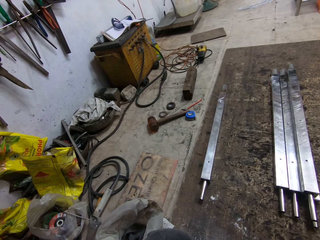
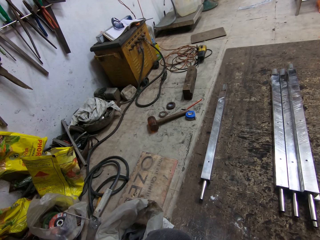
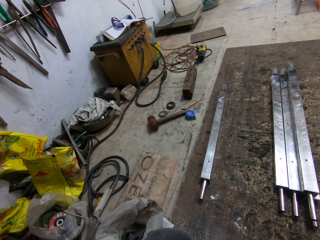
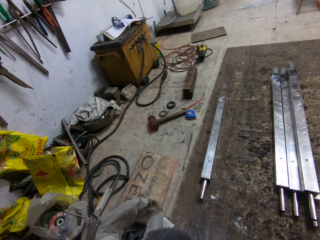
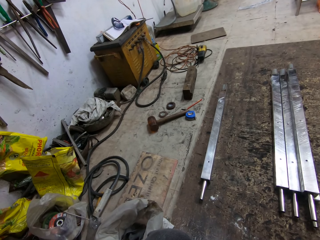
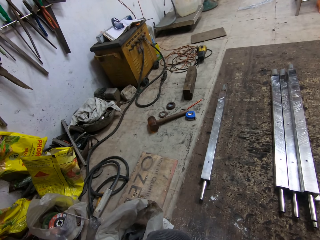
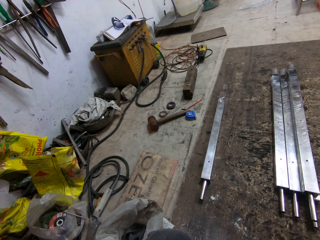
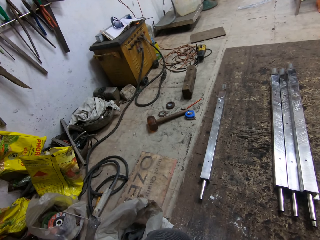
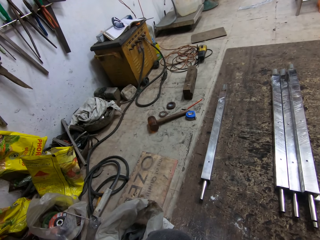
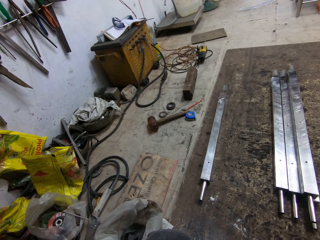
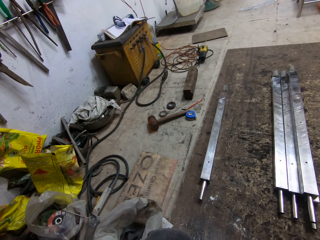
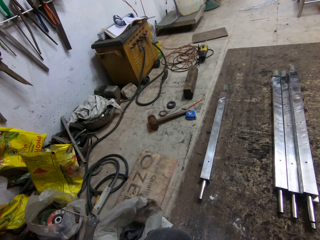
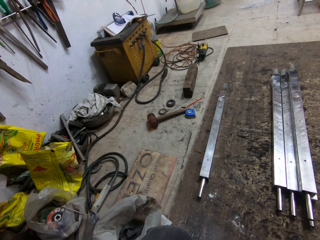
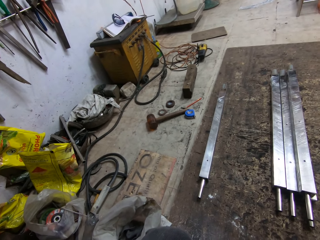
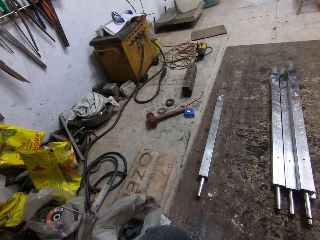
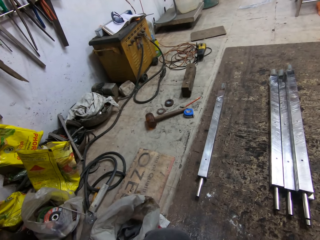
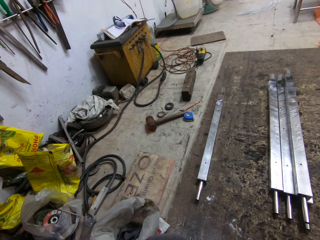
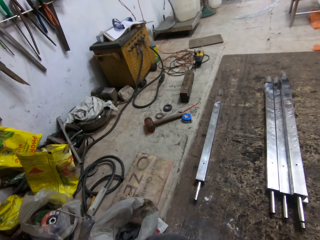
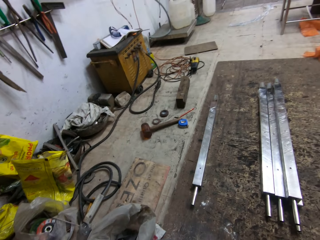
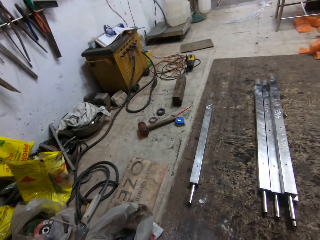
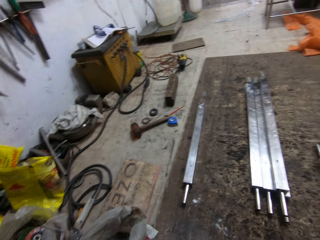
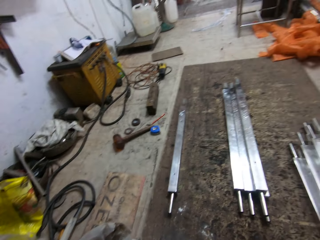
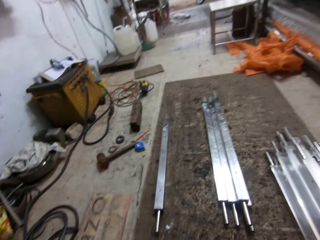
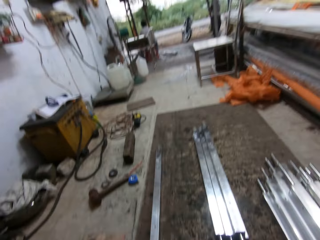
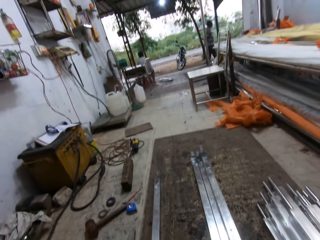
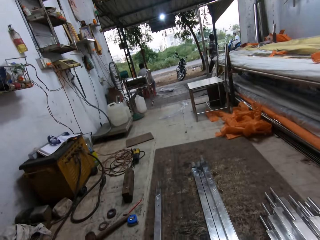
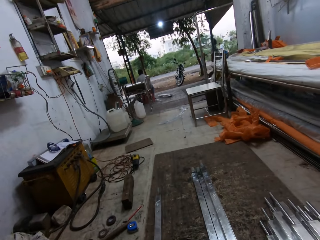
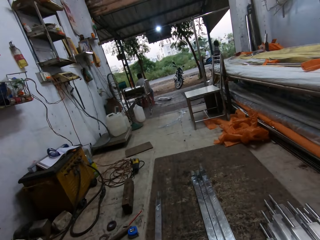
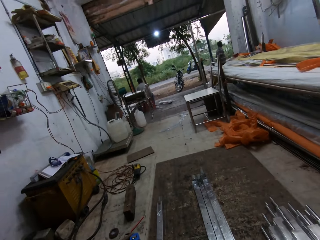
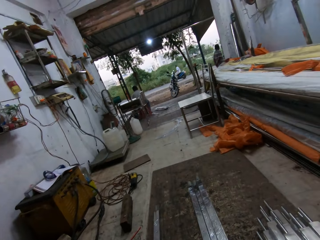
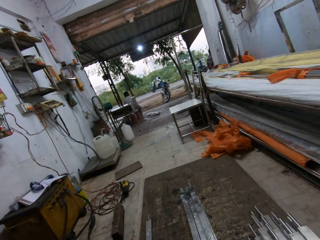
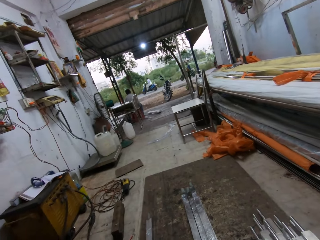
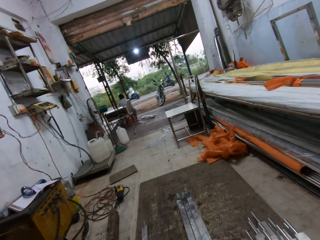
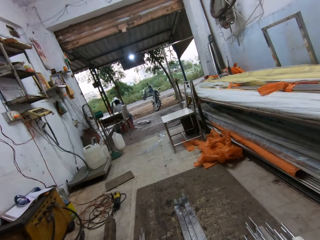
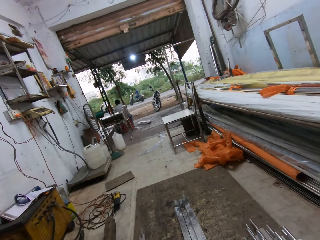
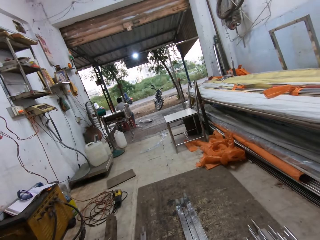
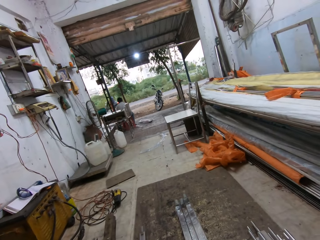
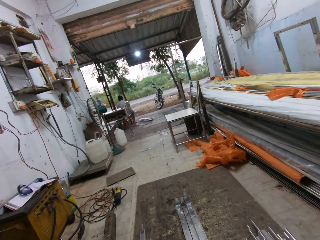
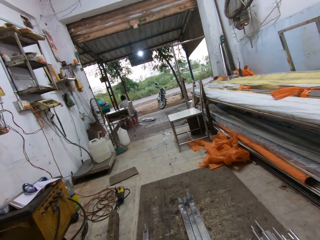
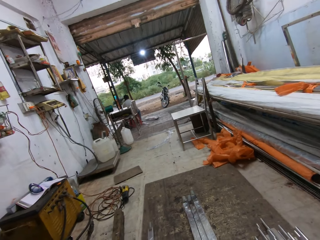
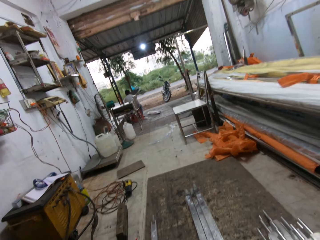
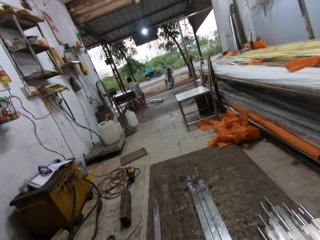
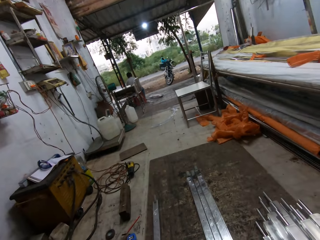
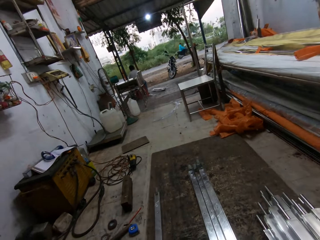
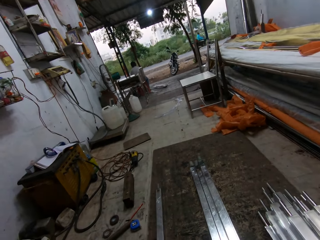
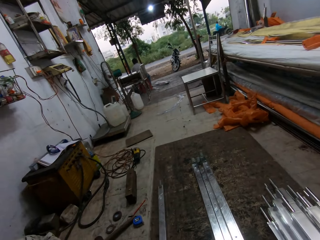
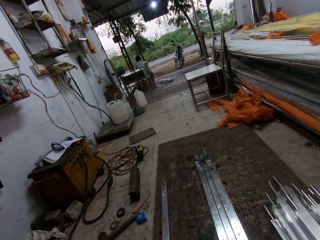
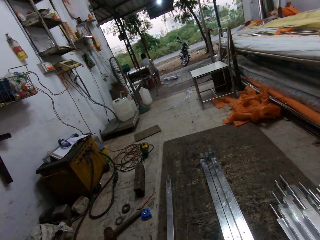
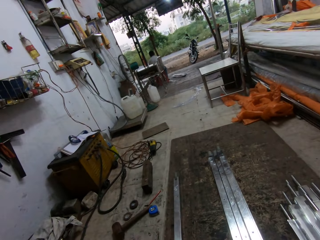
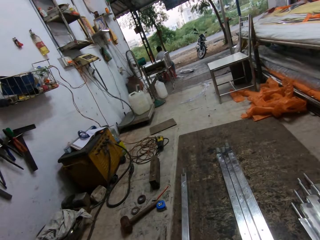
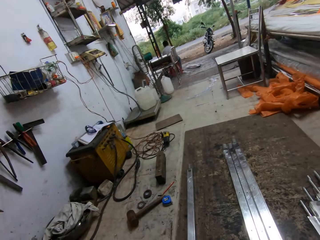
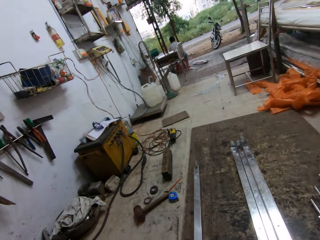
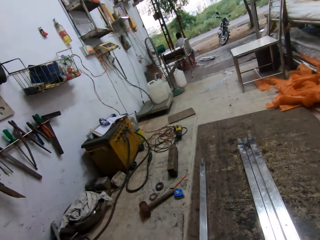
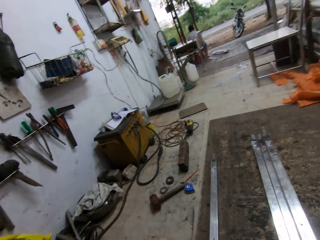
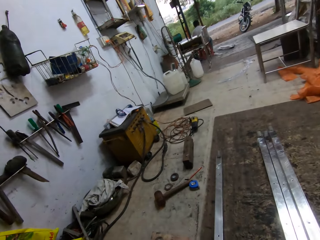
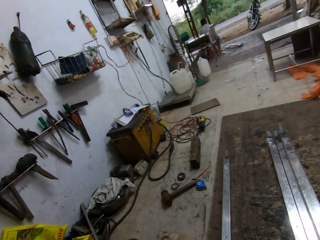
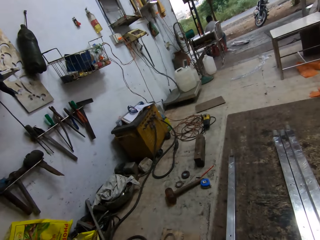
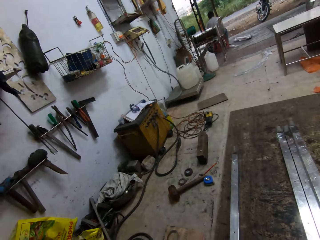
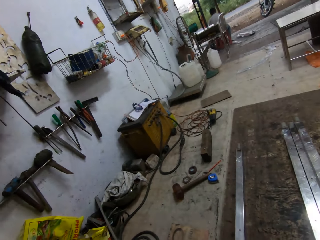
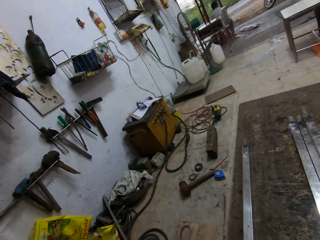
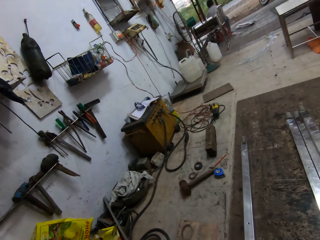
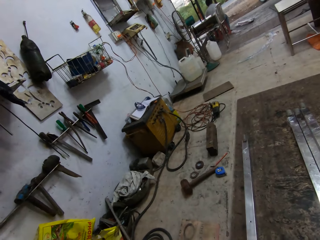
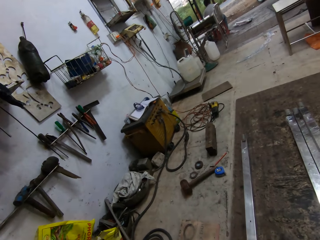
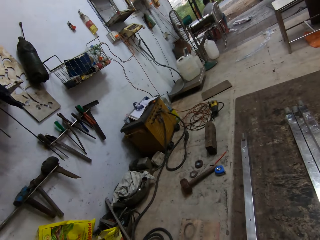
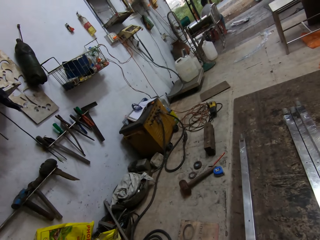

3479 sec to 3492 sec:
The camera wearer speaks and looks around. A person speaks. The camera wearer speaks.

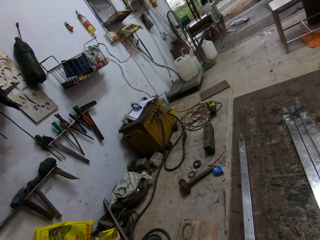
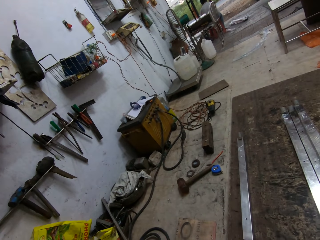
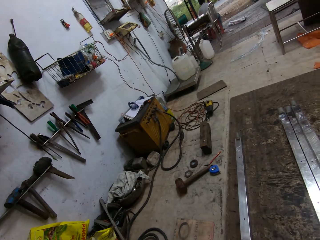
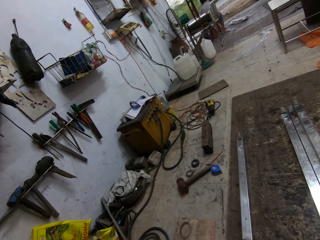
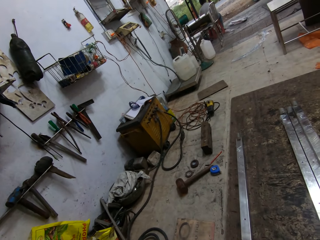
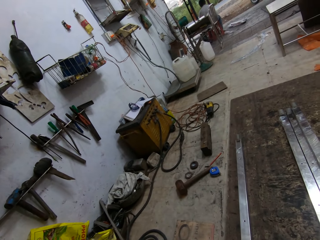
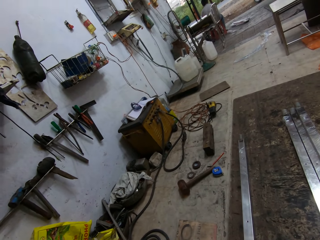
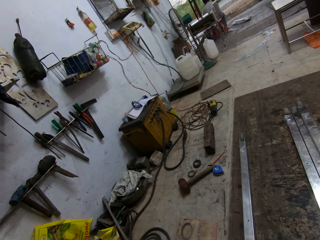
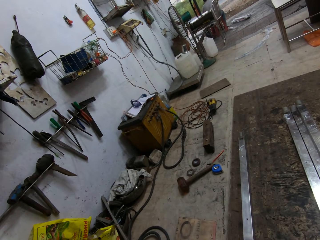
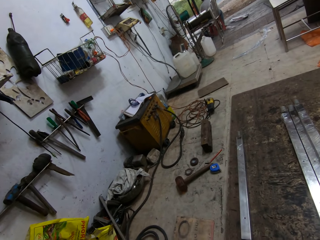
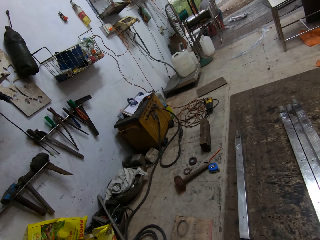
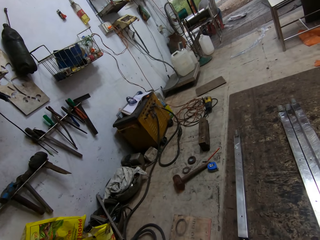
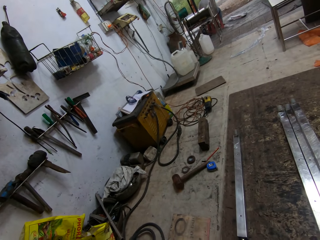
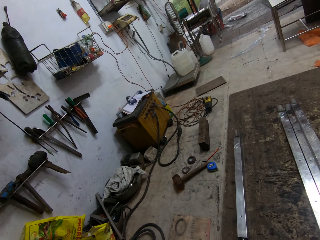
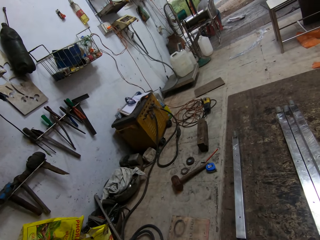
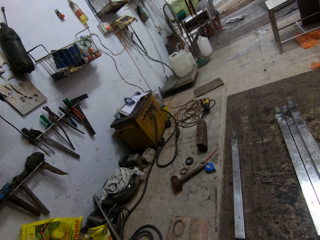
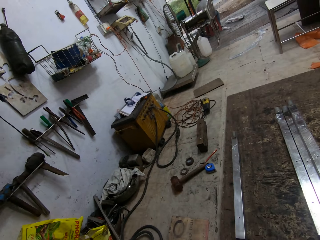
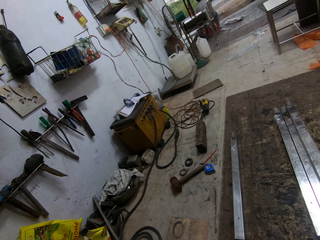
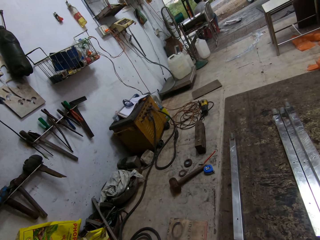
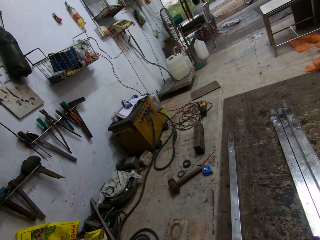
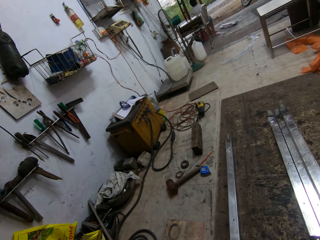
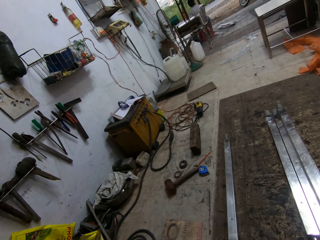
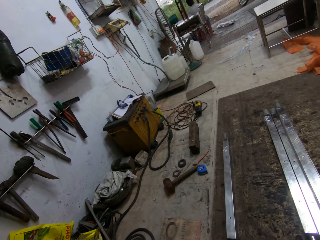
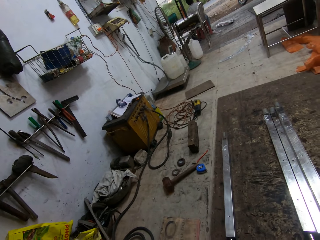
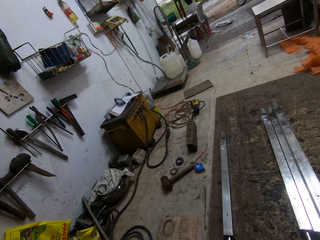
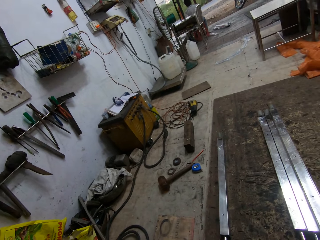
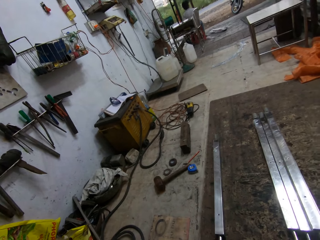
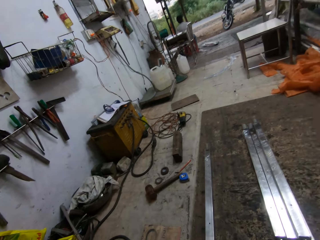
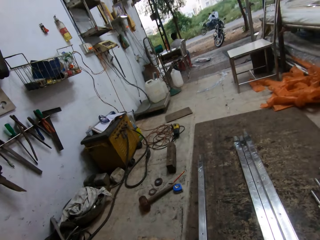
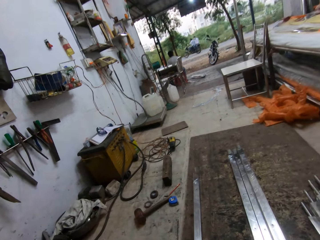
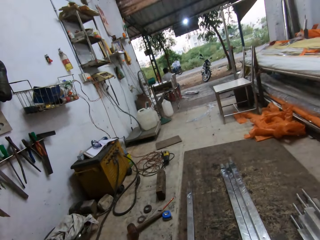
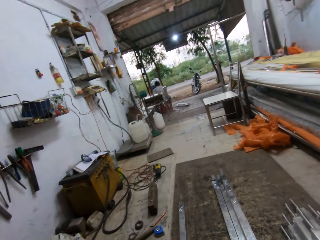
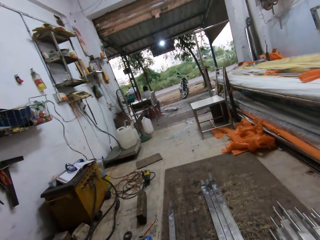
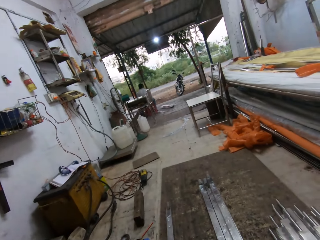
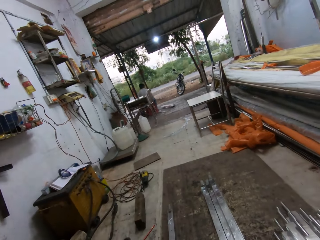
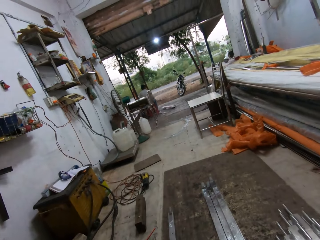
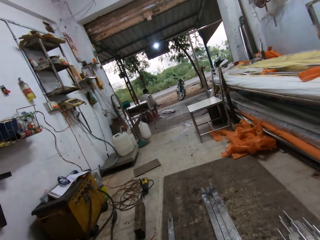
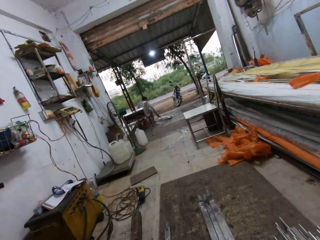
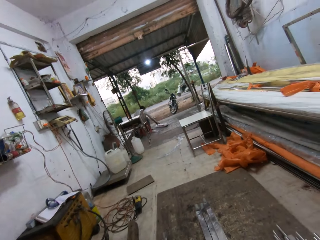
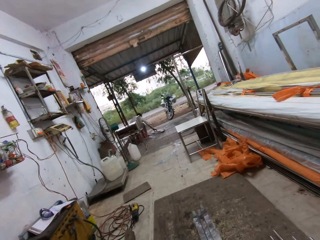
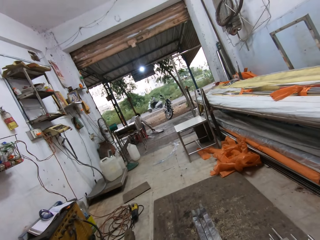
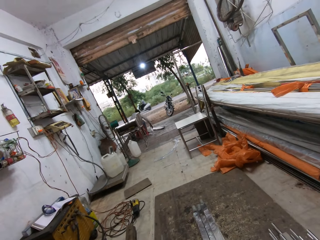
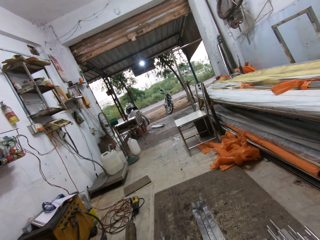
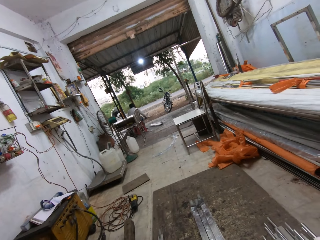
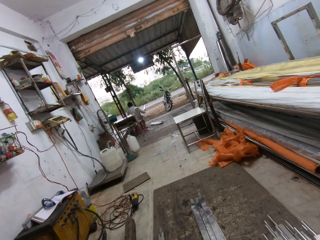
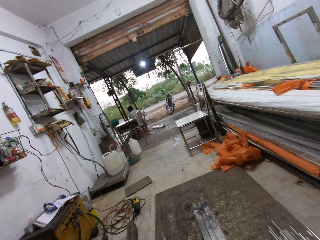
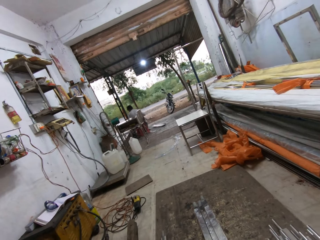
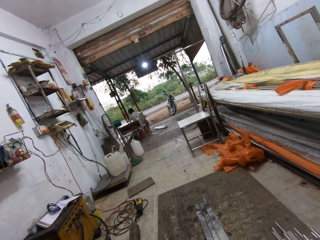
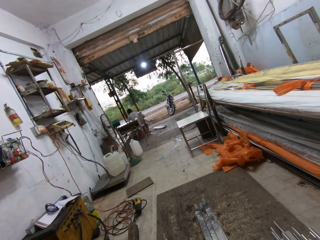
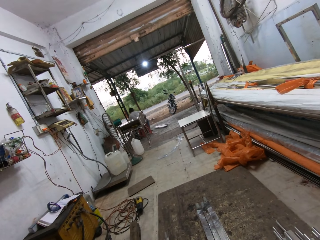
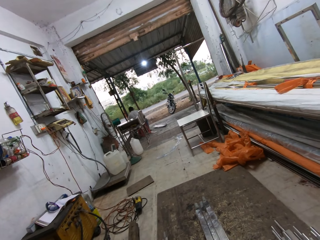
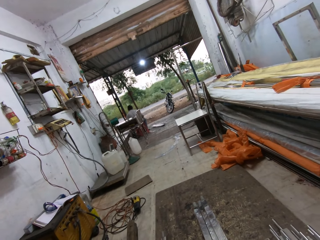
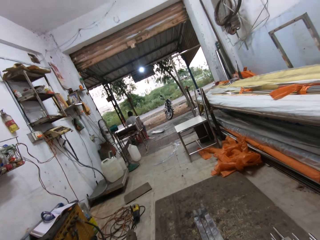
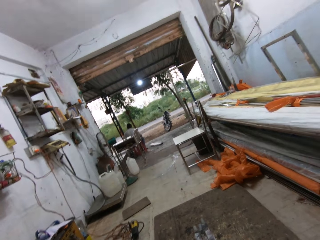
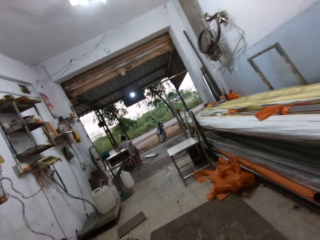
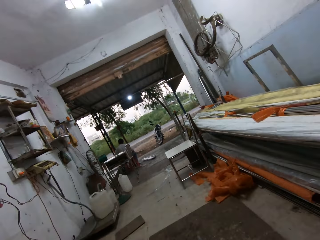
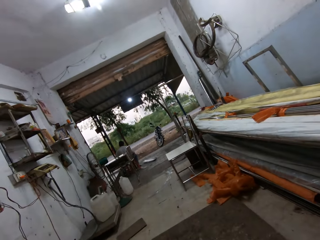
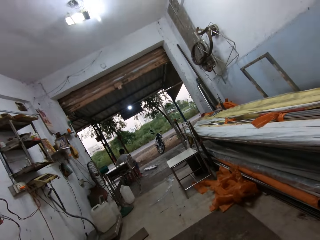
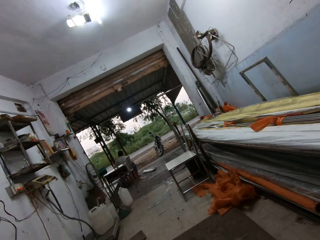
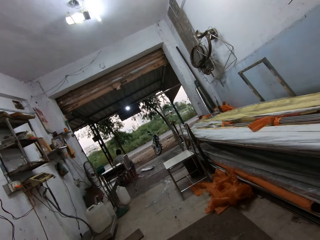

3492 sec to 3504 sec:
A person speaks. The camera wearer speaks. The person speaks.
